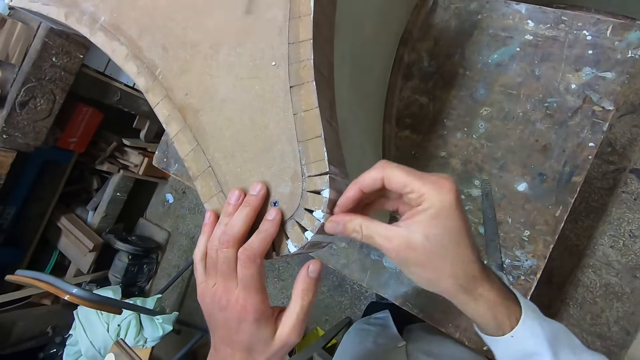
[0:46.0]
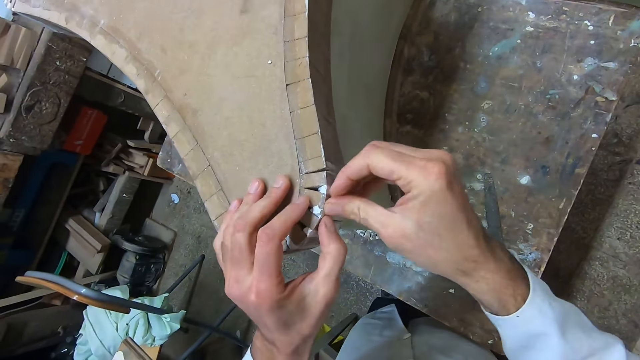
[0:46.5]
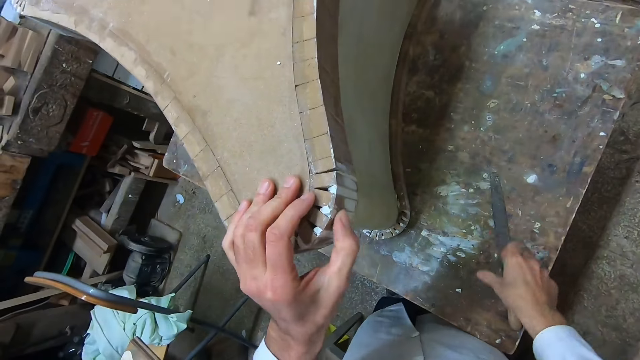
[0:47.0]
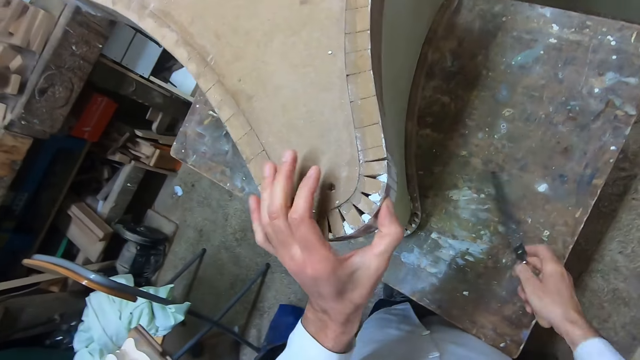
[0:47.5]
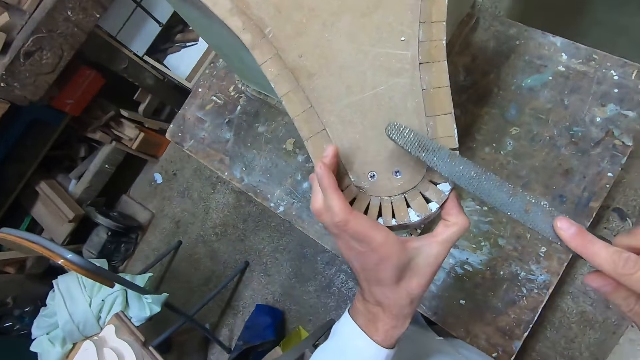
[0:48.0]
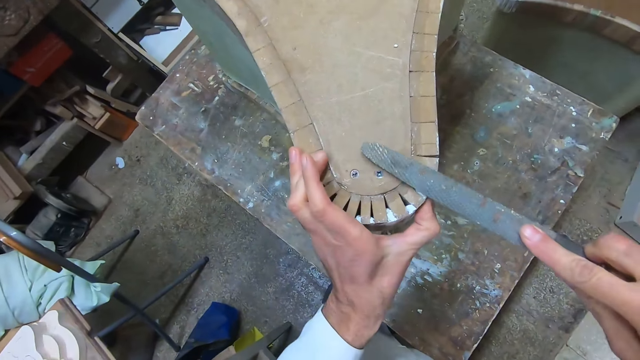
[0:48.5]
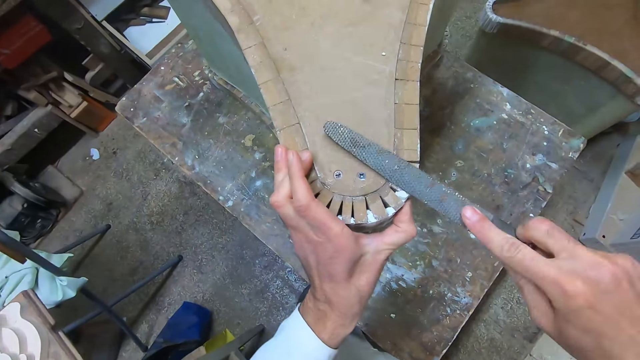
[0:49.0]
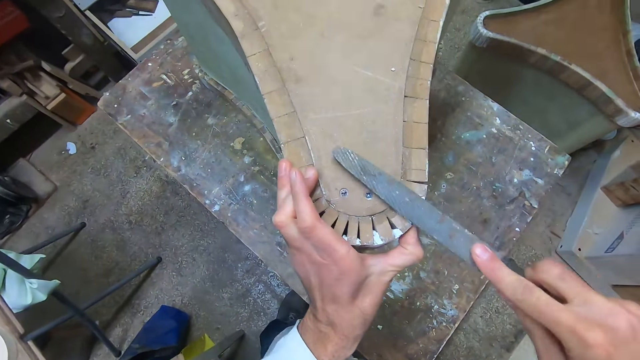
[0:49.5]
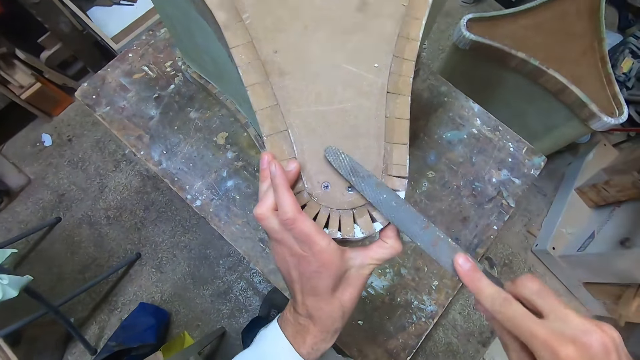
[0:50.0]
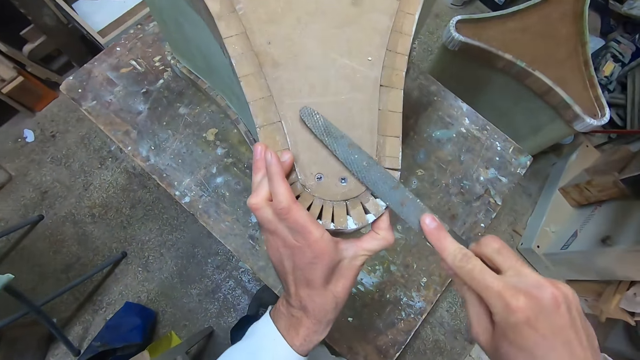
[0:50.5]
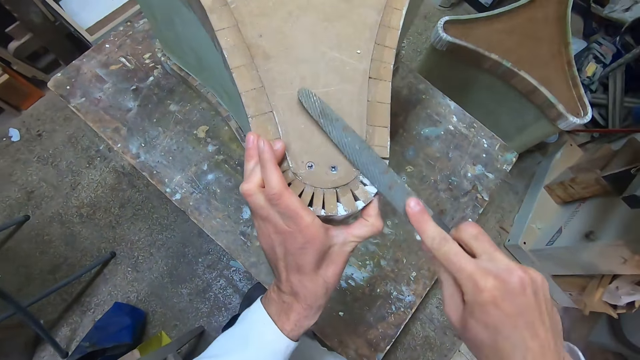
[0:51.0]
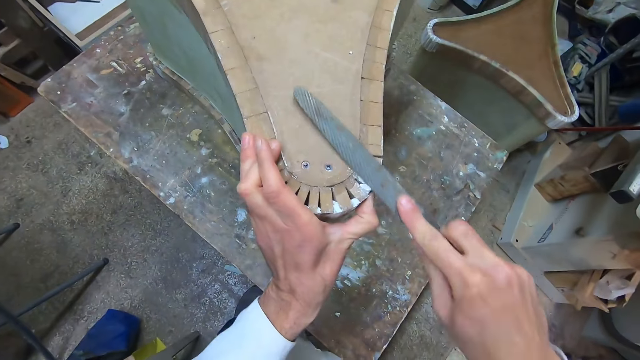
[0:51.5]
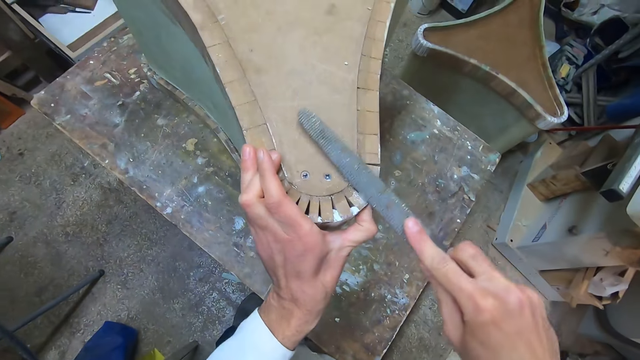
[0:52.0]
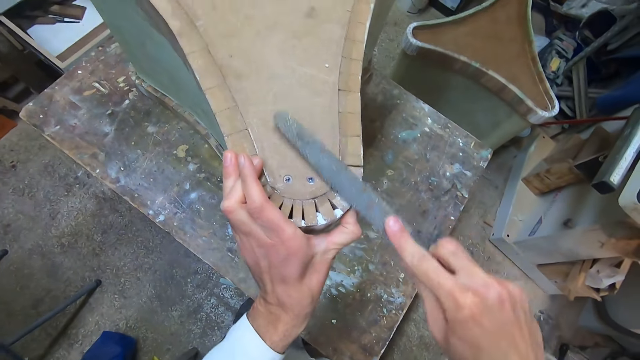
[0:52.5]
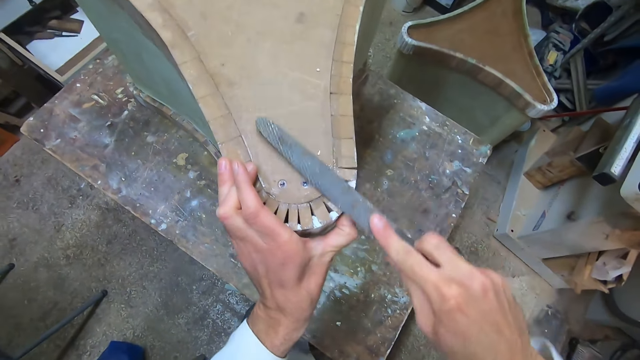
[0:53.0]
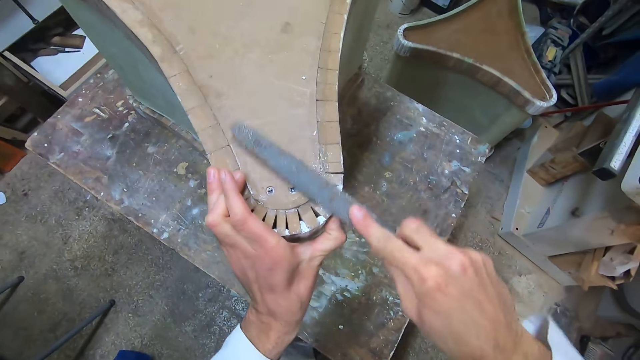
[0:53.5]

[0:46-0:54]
The camera wearer picks up the wood file from the table. They file the wood with the wood file.

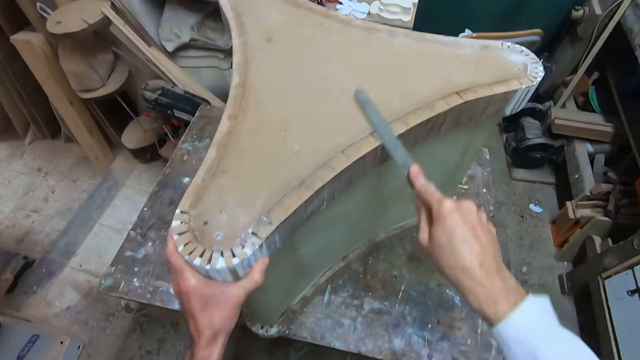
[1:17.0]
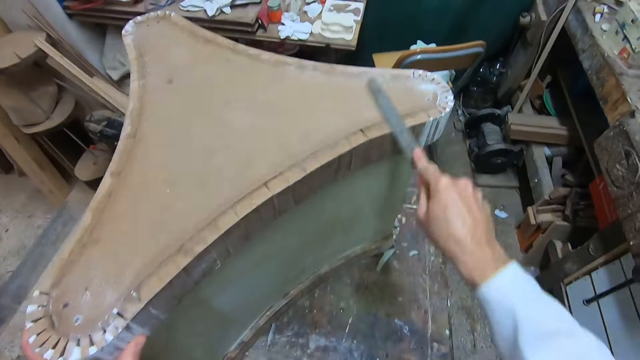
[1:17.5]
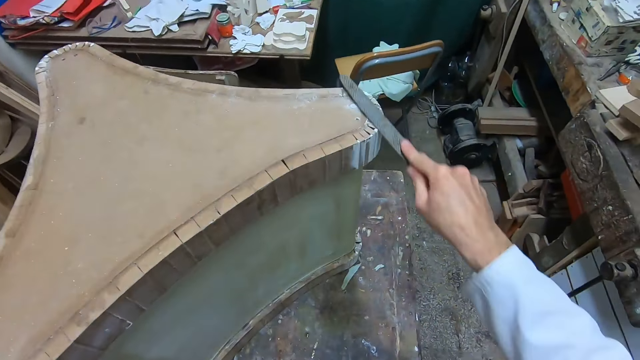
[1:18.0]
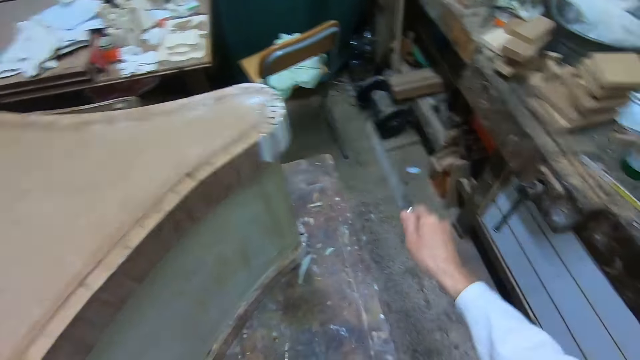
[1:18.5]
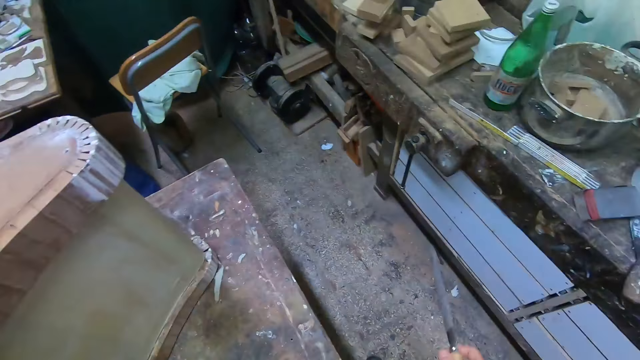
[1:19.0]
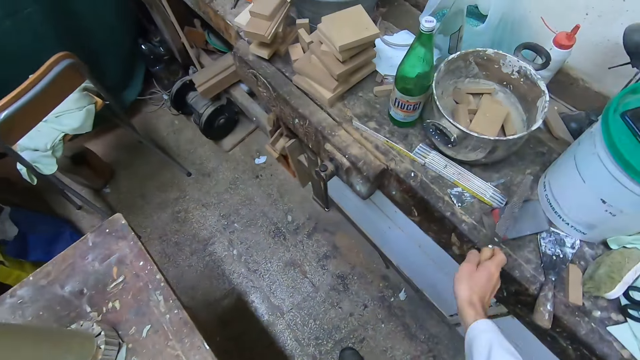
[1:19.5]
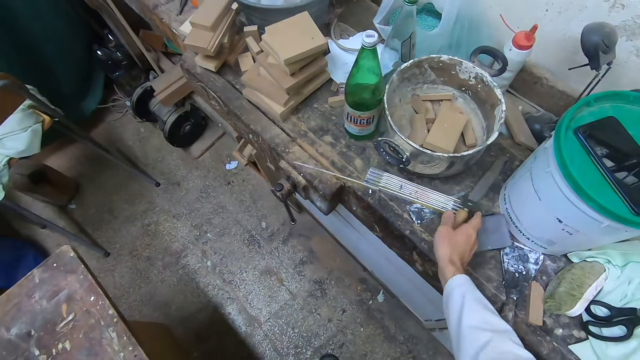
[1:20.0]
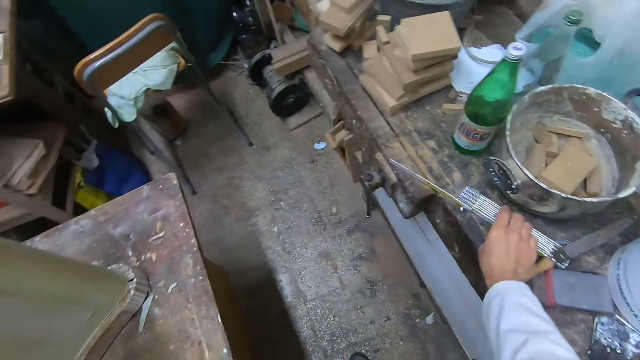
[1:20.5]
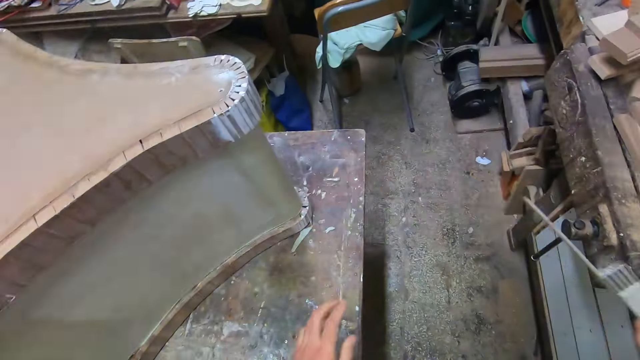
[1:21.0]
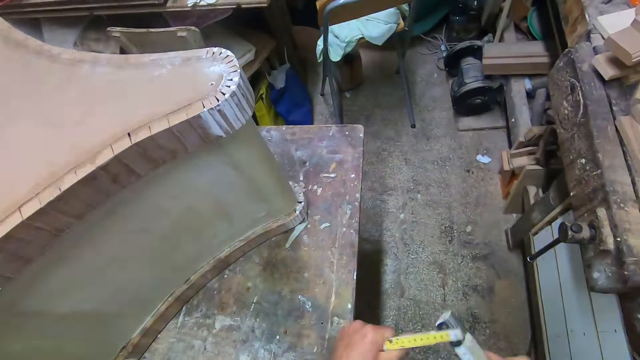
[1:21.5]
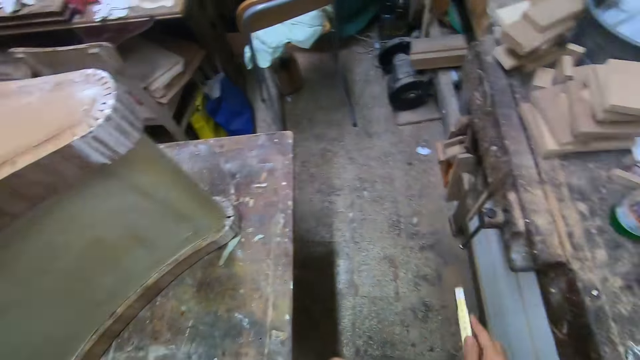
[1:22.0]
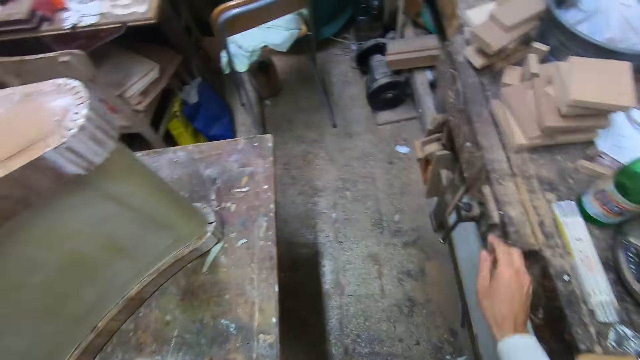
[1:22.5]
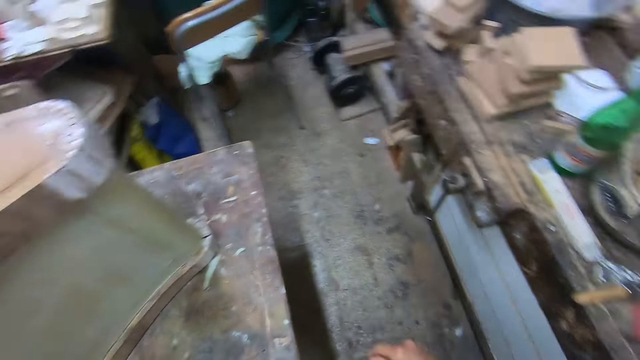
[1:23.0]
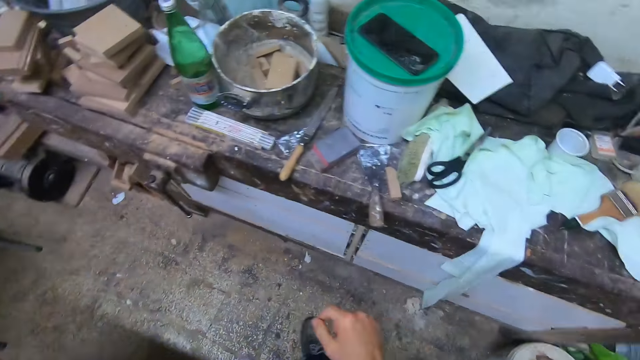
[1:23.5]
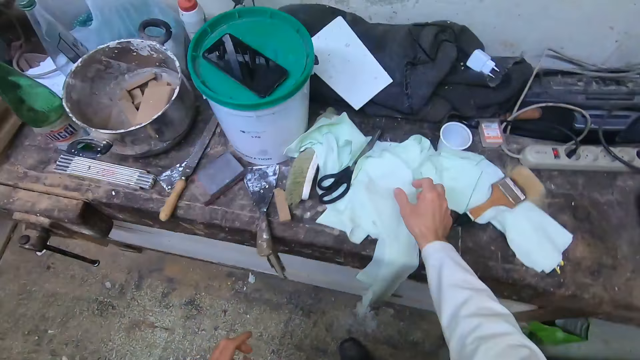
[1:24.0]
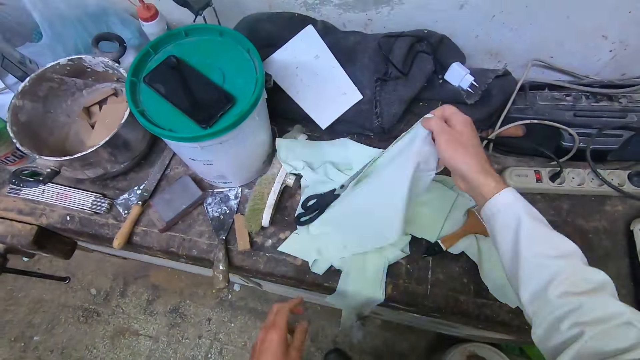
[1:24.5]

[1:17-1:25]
The camera wearer stops filing the wood. They turn around. They drop the wood file on a pavement. They take the folding ruler, fold the folding ruler, and put down the ruler on the pavement. They pick up a cloth from the pavement.

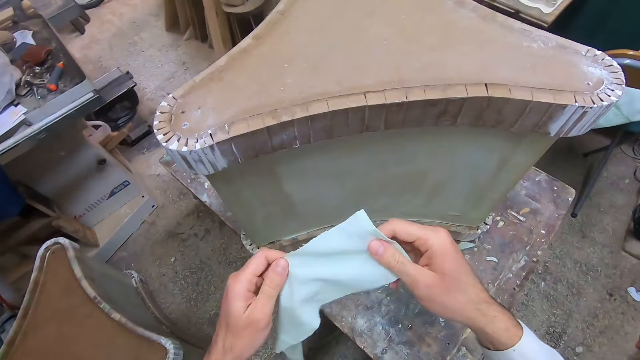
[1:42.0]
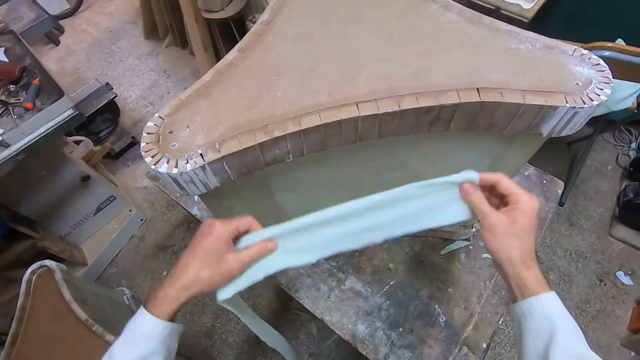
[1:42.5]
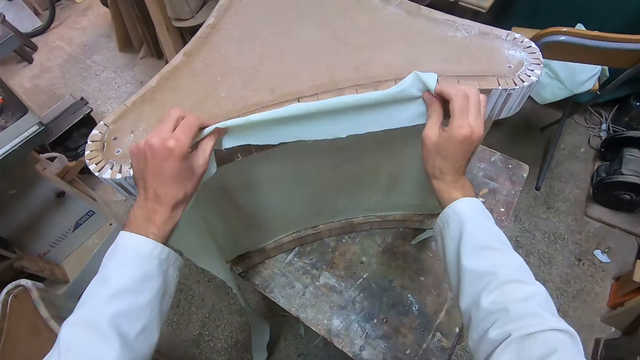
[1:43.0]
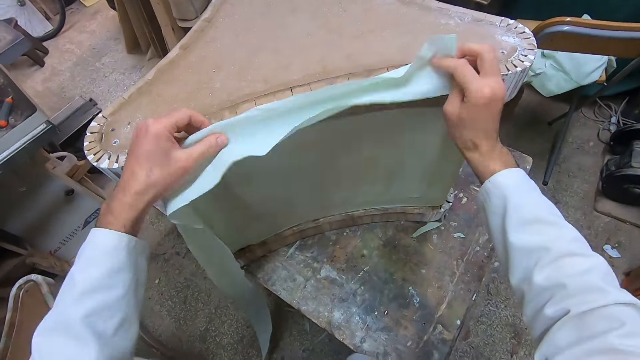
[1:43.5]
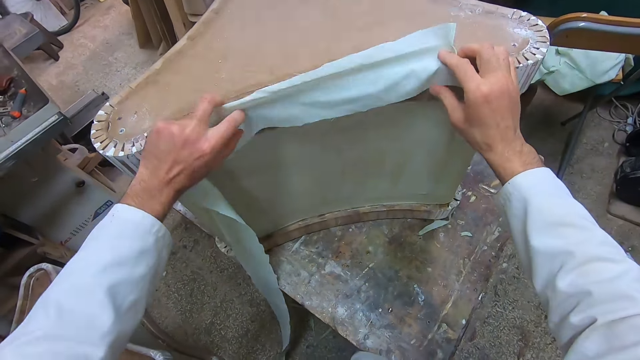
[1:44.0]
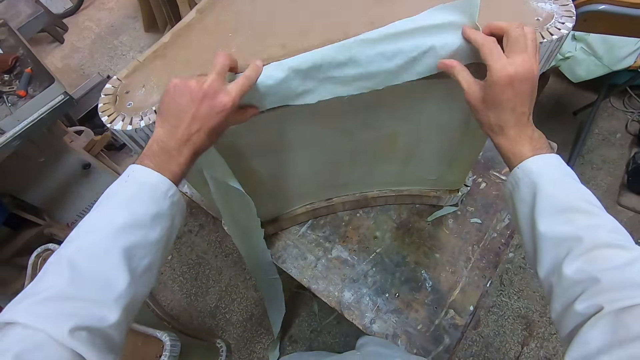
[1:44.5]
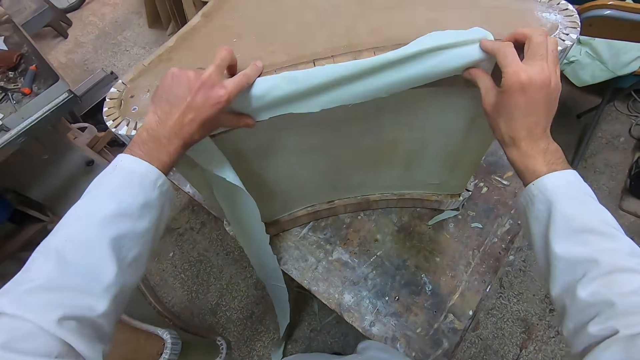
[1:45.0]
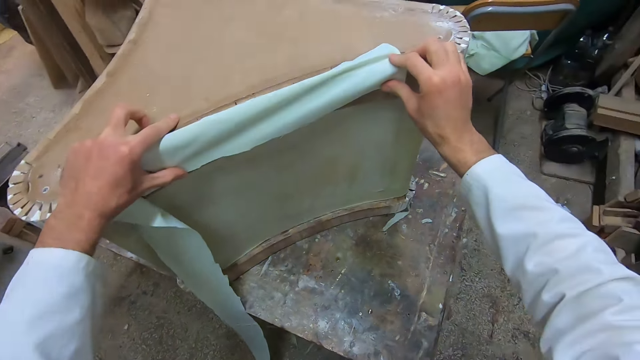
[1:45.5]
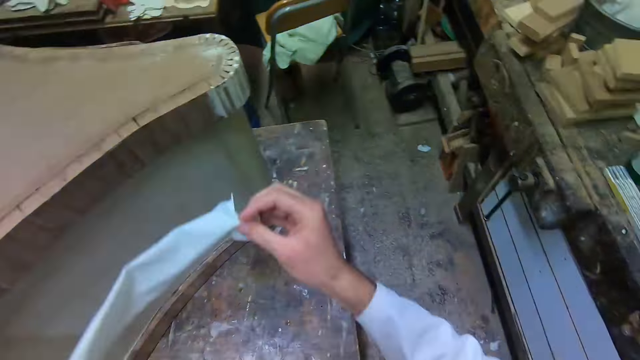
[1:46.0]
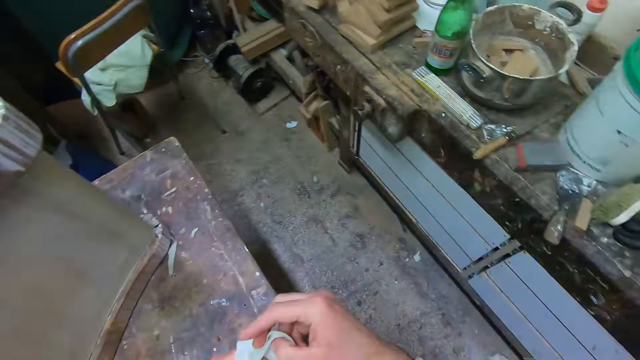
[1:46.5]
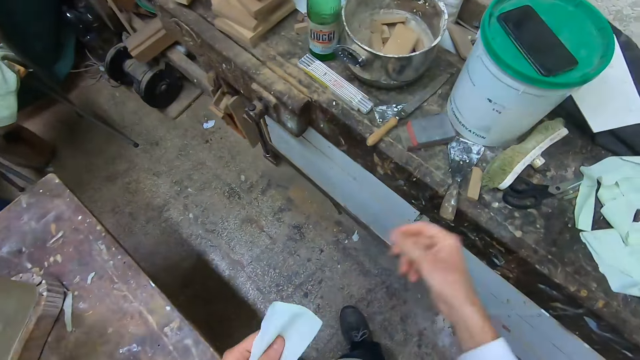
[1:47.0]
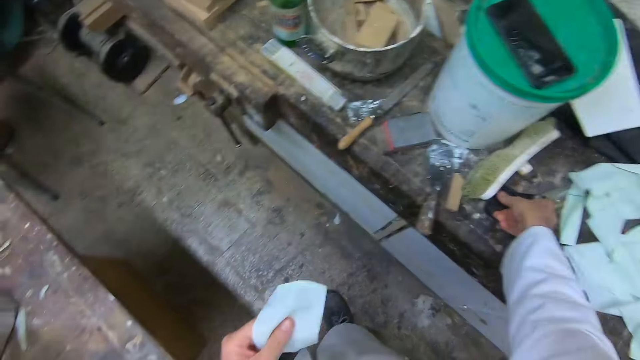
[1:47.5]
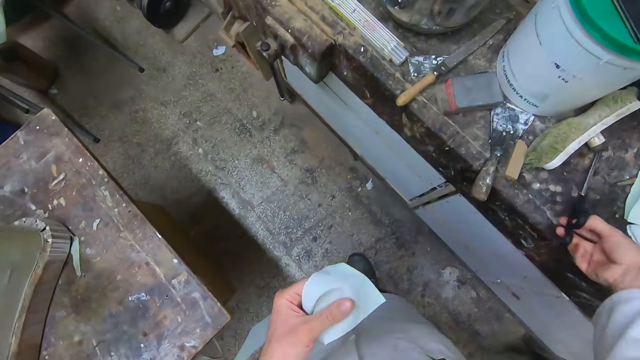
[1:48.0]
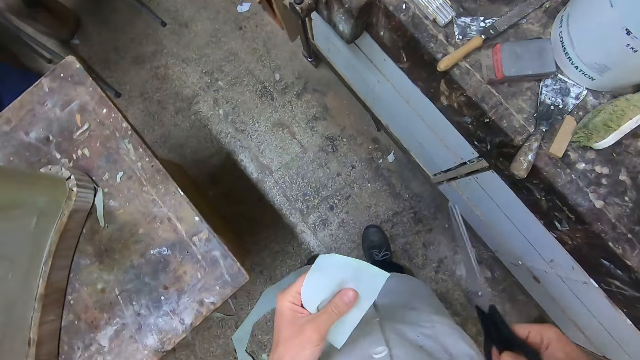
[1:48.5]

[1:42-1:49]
The camera wearer aligns the cloth on the board. They spread the cloth on the wood. They remove the cloth from the wood. They turn around. They pick up scissors from the pavement.
